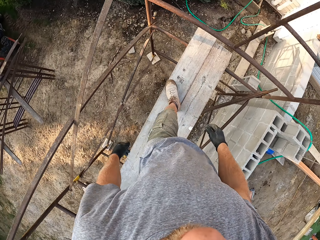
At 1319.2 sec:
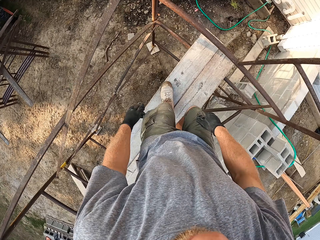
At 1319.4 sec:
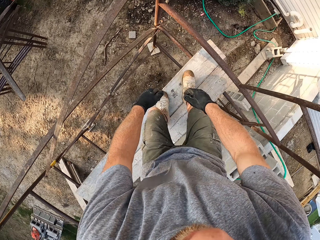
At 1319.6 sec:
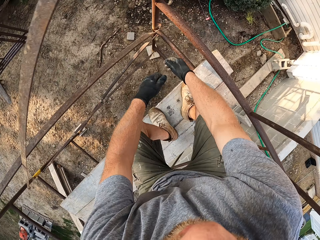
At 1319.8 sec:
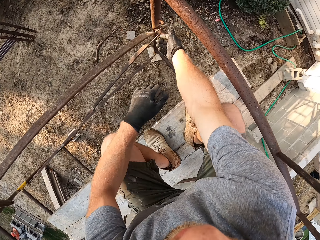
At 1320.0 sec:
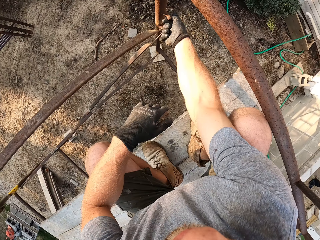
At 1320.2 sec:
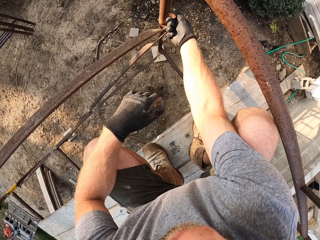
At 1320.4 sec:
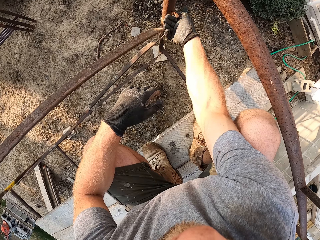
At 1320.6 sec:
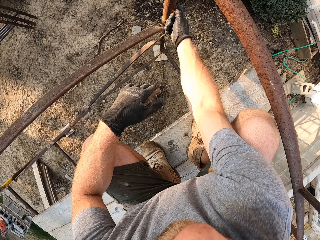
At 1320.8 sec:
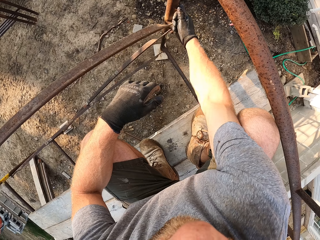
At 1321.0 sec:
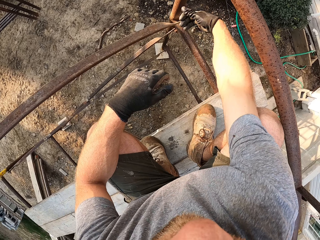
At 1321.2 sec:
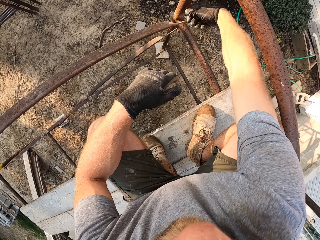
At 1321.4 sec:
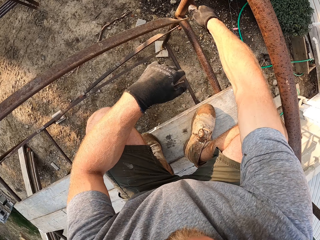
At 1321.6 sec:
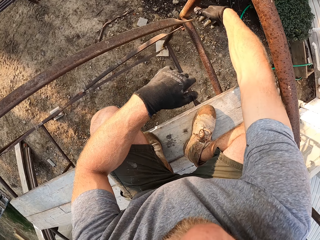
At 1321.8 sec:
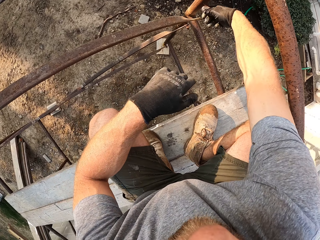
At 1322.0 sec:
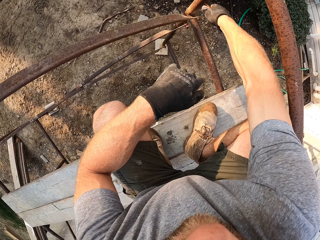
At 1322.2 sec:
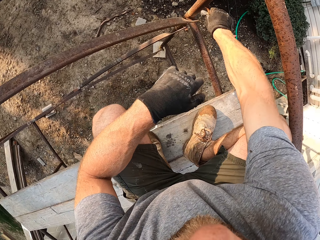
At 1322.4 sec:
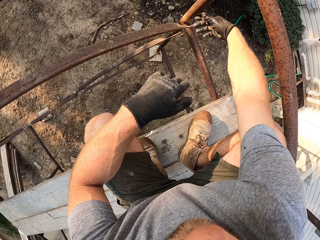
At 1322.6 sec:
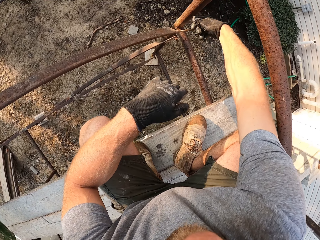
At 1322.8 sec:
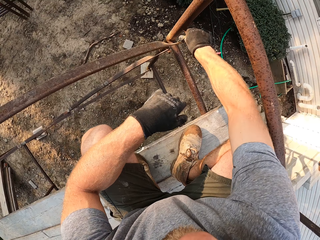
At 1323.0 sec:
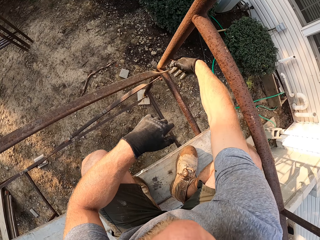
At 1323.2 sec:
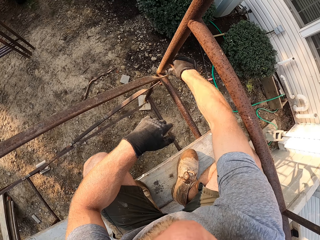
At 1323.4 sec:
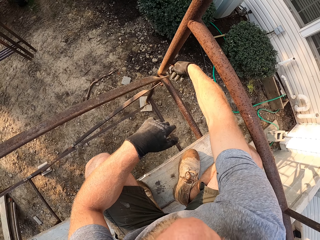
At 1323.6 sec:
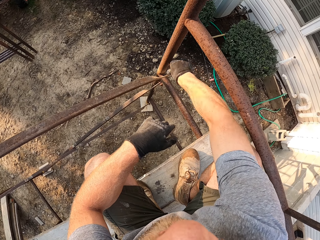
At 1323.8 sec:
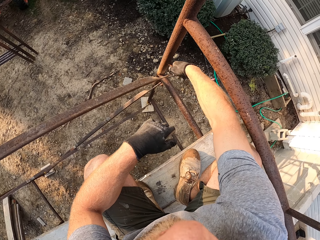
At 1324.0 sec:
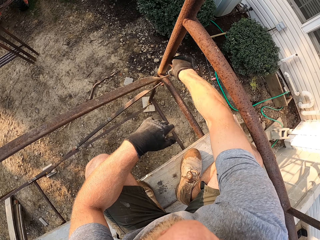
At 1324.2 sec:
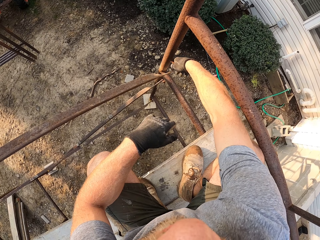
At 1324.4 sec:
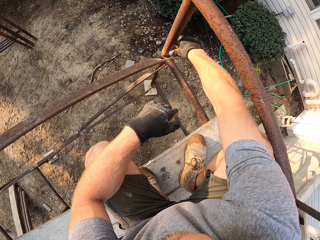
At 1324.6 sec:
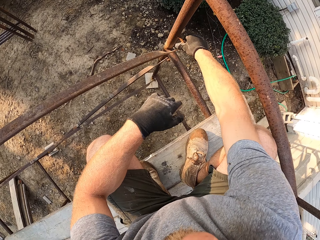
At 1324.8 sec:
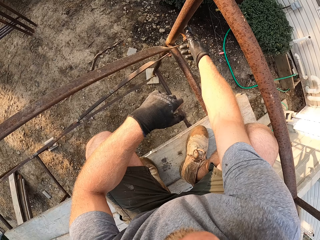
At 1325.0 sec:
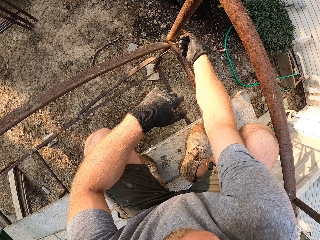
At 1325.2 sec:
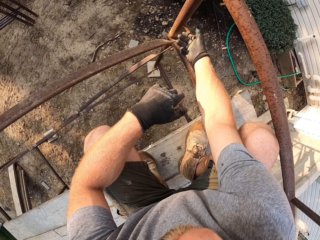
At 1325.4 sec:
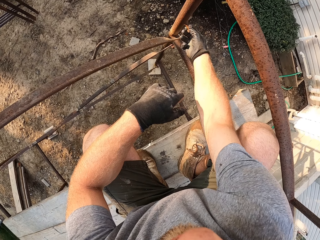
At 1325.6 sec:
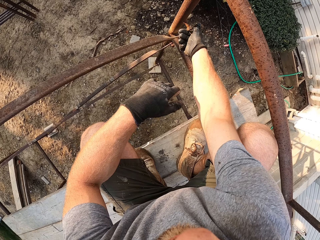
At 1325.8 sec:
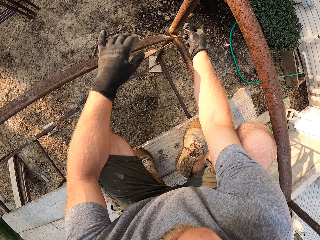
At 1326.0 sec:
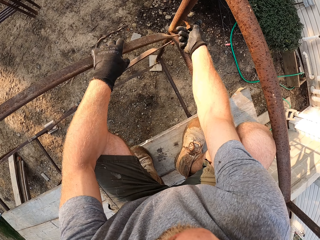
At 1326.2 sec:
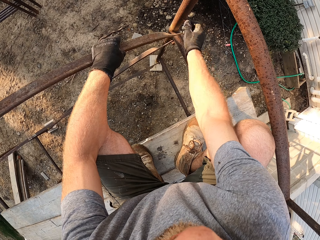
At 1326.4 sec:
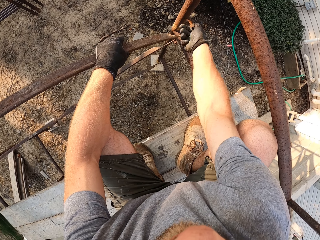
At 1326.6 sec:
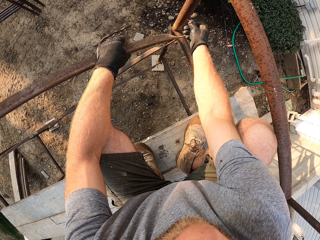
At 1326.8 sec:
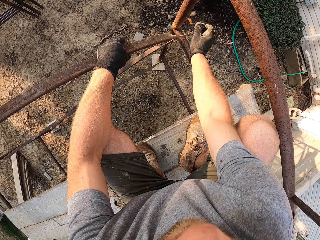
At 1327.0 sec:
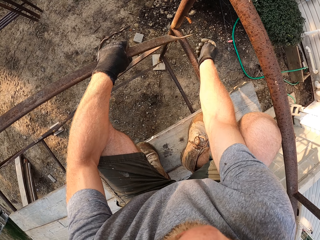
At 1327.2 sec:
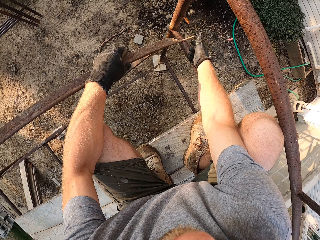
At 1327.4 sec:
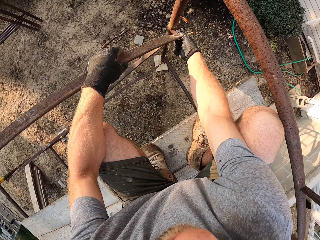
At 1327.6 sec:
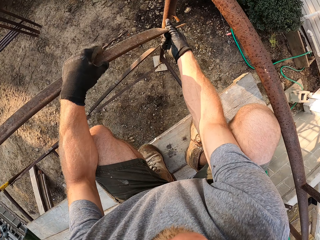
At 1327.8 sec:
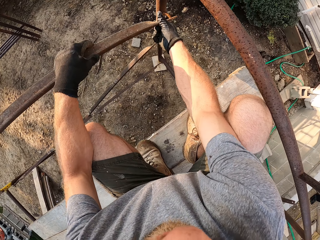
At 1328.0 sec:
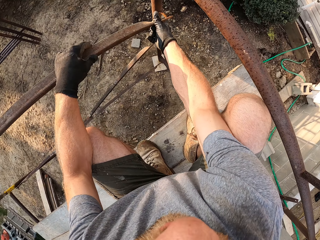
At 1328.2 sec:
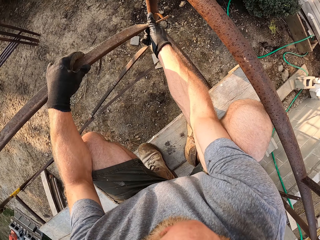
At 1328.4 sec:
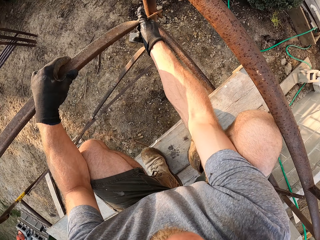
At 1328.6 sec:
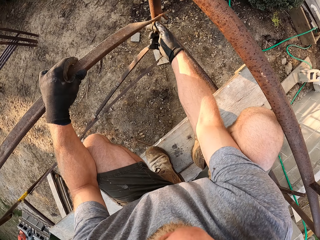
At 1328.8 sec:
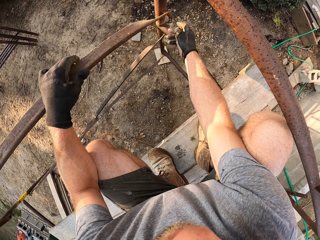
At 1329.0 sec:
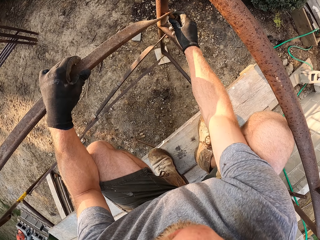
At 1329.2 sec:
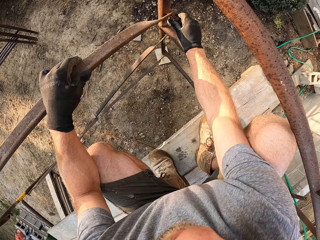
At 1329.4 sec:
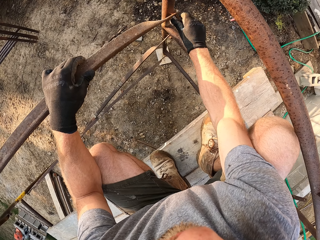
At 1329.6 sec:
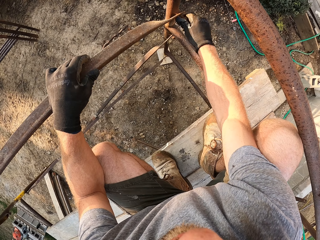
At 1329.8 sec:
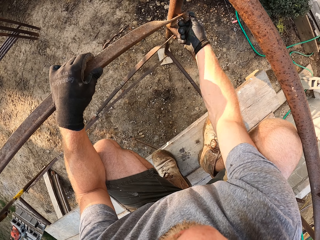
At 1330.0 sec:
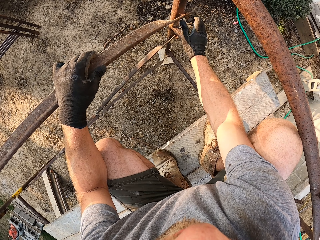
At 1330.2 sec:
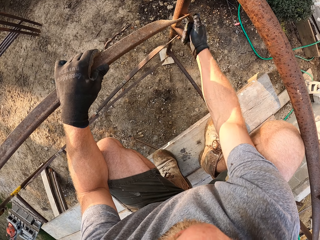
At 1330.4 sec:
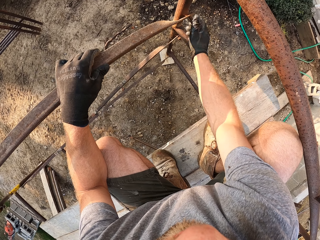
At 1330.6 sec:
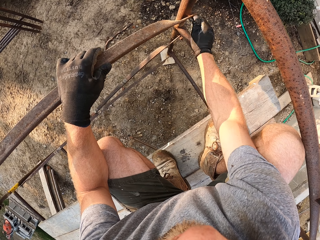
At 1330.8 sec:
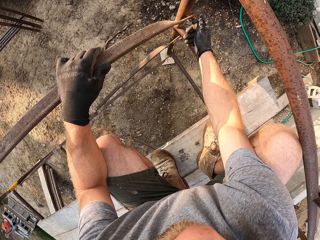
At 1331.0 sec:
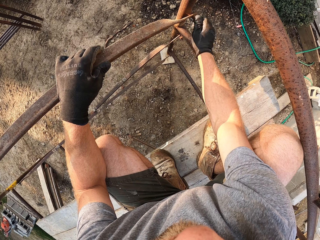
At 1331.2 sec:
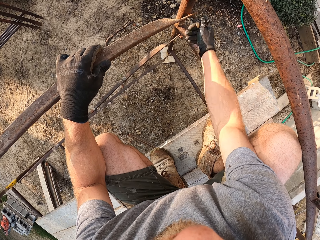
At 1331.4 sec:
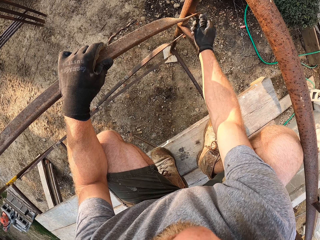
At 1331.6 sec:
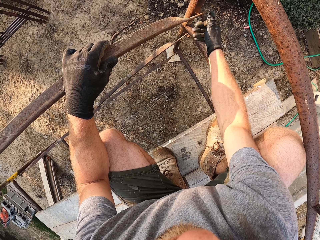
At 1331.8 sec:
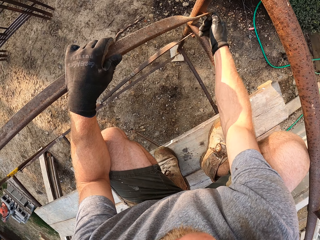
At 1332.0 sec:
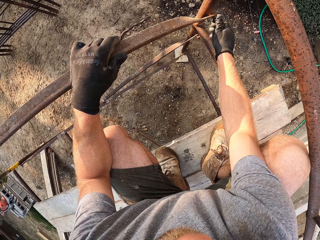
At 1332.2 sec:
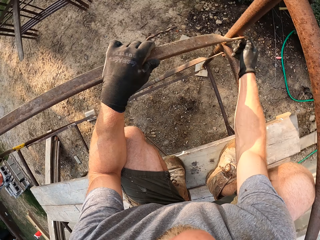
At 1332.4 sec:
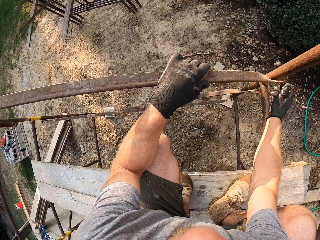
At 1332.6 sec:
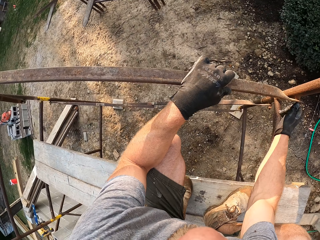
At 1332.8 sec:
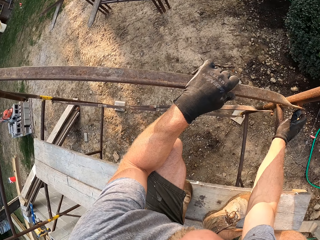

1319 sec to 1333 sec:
The camera wearer unscrews a nut on a hook of a pole of the rack. They place one of the pair of iron rods on the hook and fasten the nut on the hook.

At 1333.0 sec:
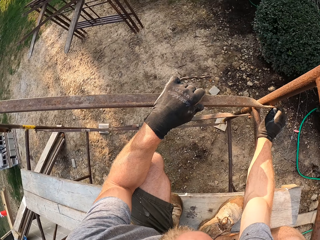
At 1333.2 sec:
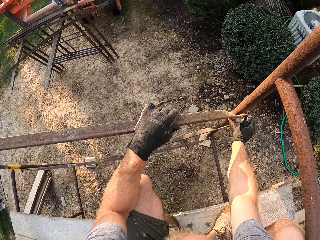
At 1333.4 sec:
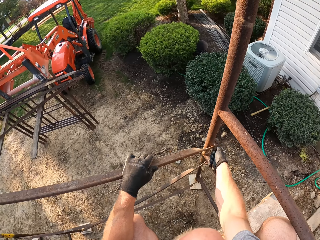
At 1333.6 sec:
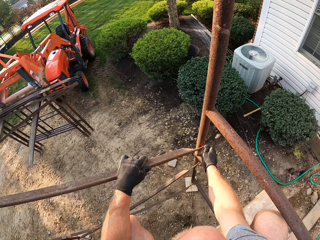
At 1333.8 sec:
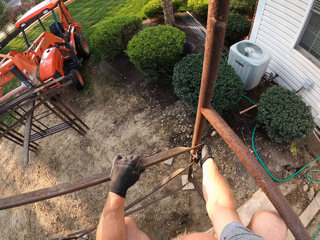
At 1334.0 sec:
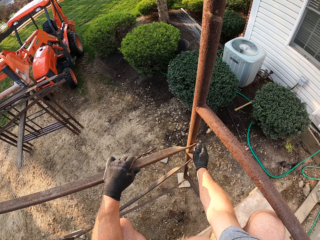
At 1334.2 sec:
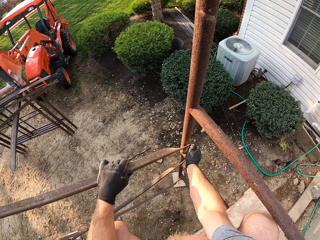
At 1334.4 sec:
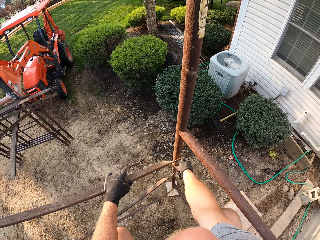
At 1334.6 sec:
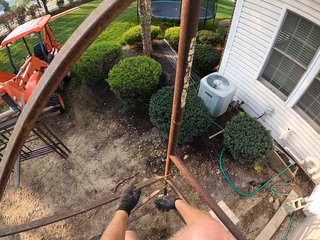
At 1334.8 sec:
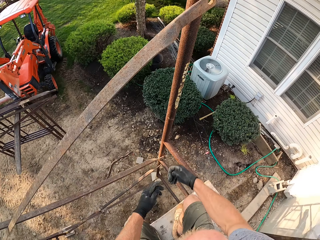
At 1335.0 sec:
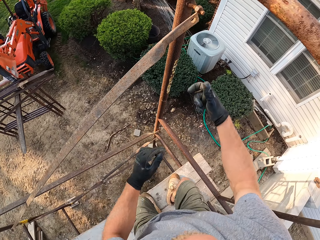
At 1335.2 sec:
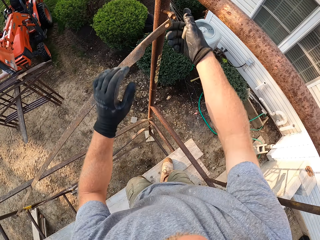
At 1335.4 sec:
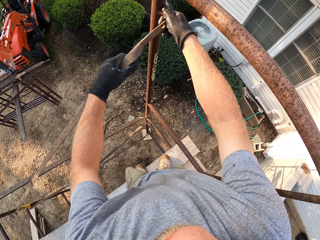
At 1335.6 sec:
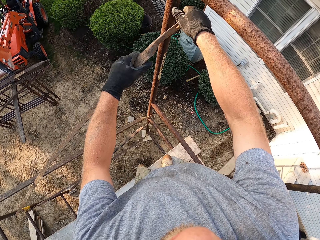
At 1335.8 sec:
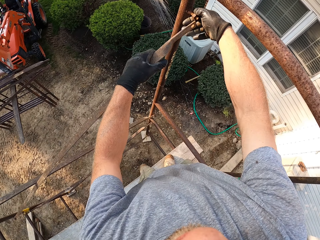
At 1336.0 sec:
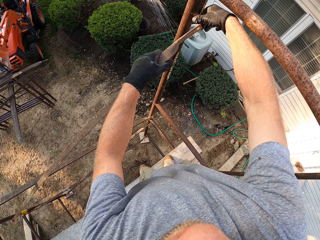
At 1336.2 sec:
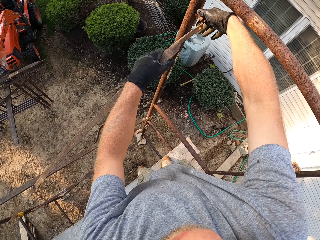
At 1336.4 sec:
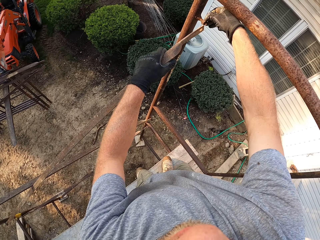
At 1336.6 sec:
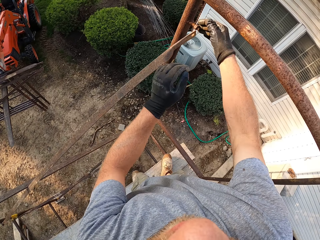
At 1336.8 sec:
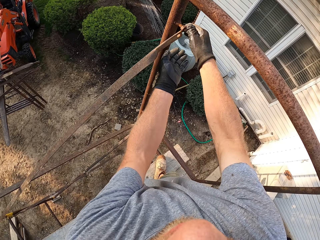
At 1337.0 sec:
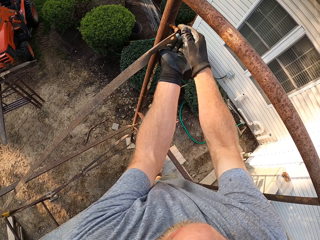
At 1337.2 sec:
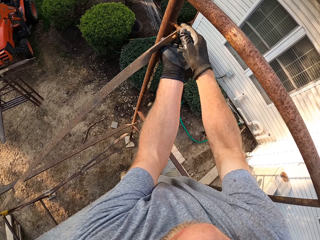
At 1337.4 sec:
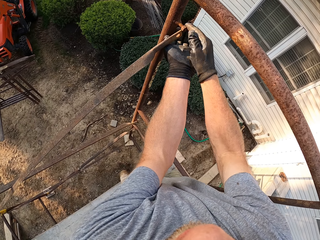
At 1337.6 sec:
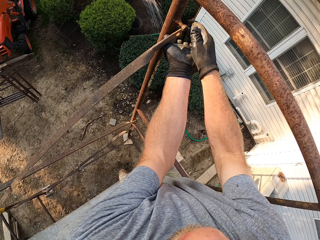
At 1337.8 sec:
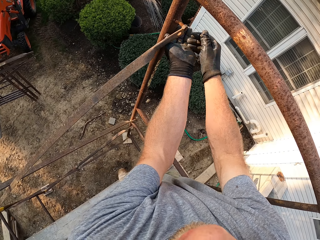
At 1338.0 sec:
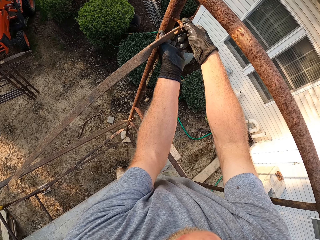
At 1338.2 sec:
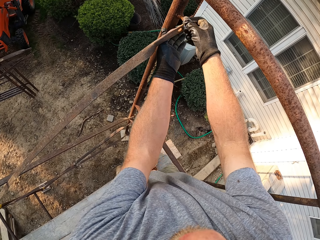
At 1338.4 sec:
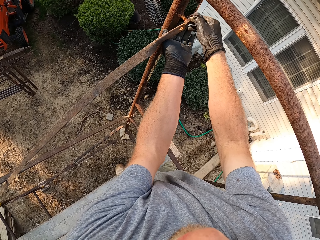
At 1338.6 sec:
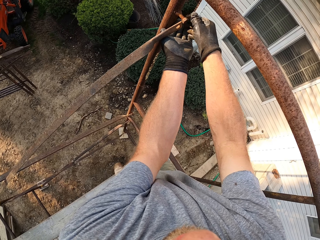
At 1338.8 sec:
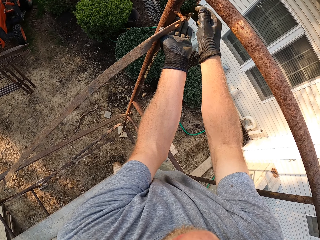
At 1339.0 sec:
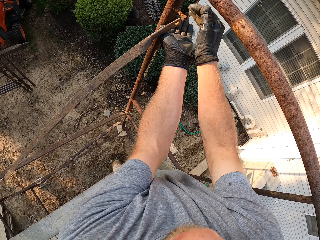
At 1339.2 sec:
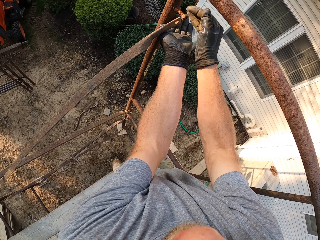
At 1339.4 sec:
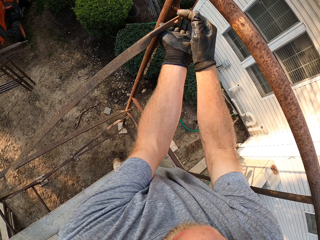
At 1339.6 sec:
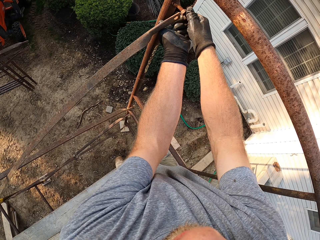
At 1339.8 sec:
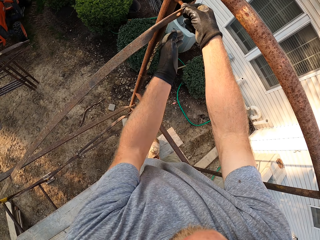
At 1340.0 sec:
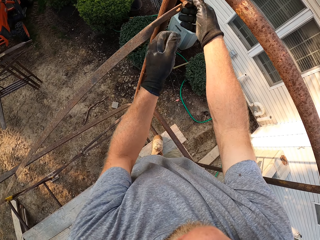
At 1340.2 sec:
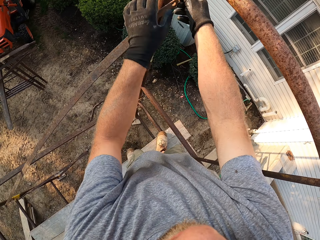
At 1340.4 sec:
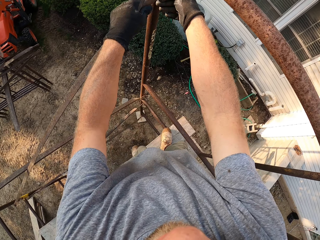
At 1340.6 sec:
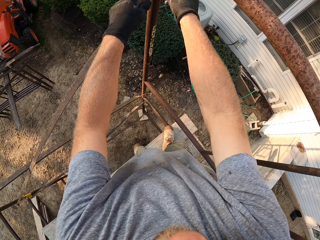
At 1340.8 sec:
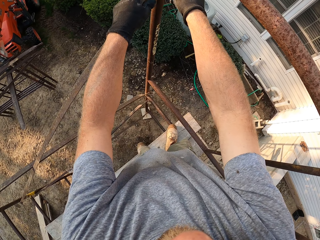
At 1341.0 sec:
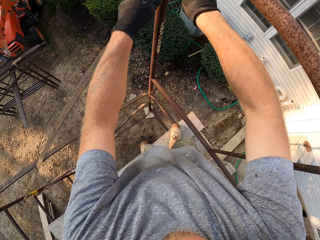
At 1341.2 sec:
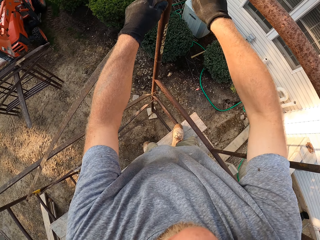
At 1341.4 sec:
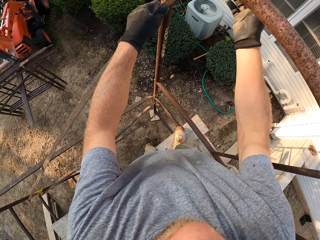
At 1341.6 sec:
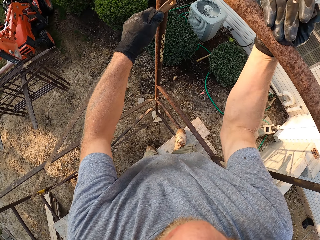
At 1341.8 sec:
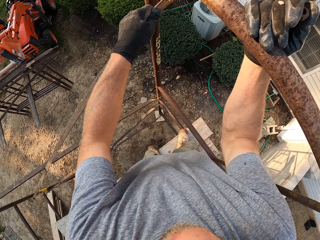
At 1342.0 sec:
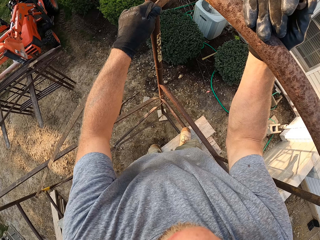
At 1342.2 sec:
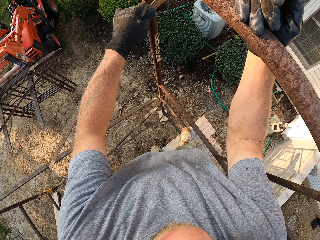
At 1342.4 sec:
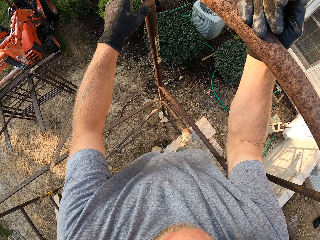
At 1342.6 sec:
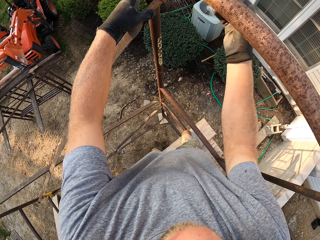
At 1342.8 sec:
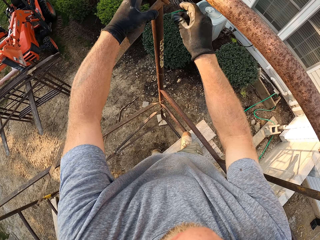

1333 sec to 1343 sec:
The camera wearer unscrews a nut on a hook of the pole of the rack and holds an iron rod with his left hand. He hangs the iron rod on the hook.
